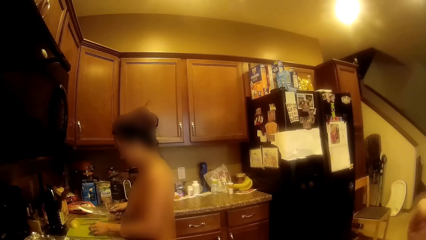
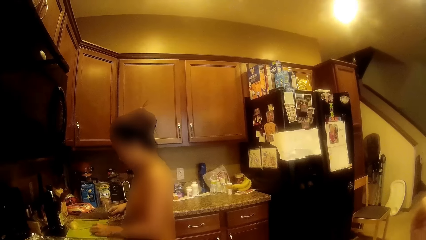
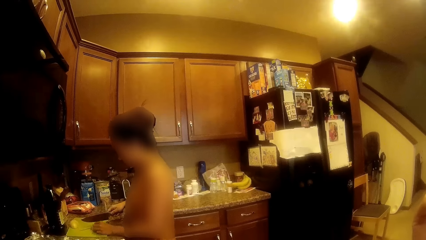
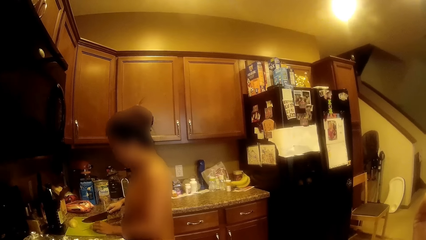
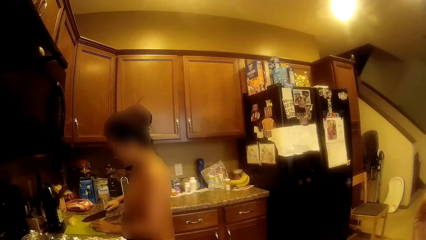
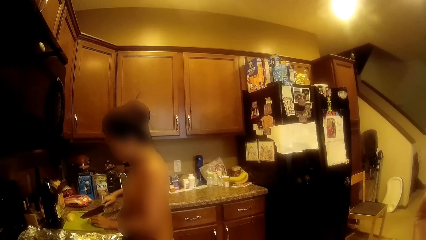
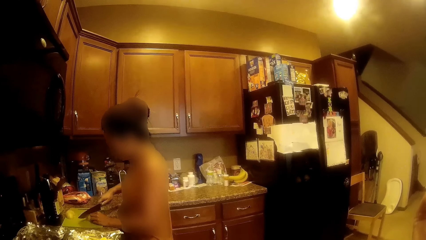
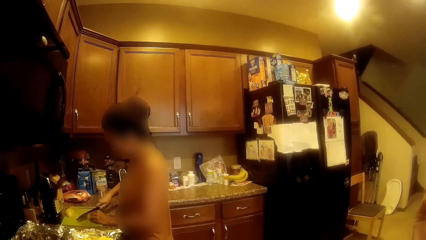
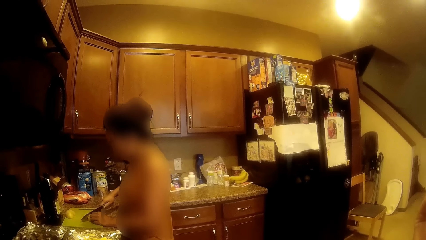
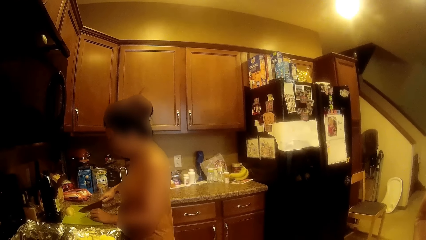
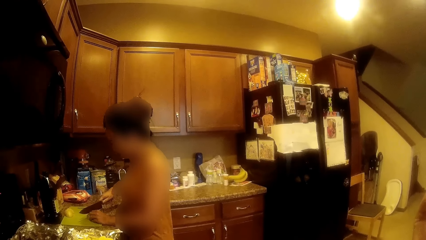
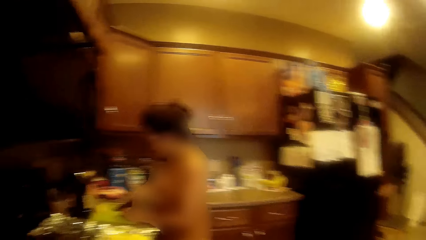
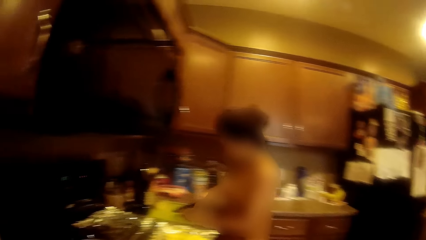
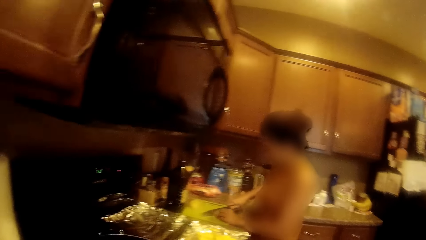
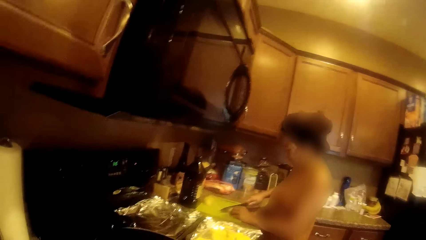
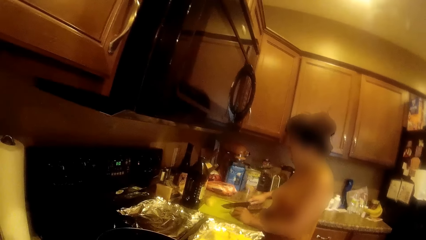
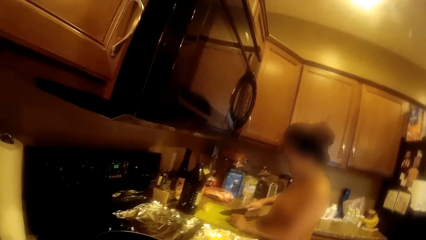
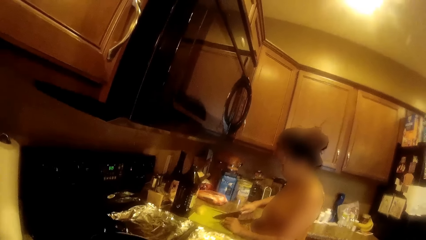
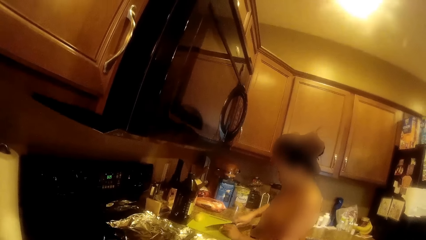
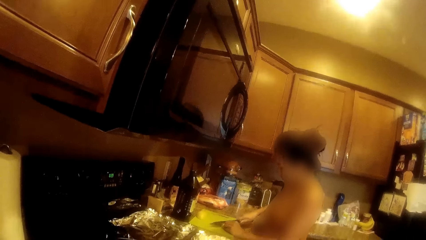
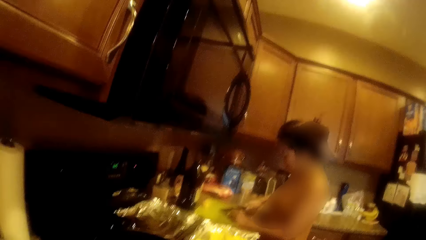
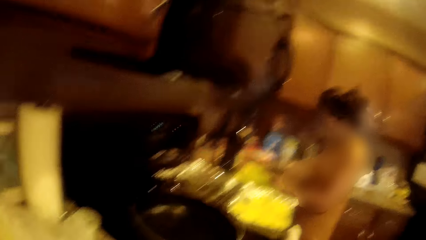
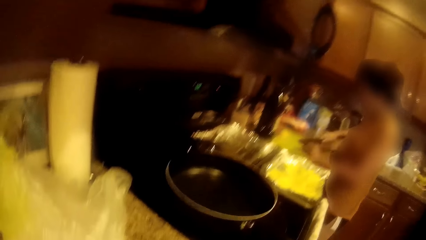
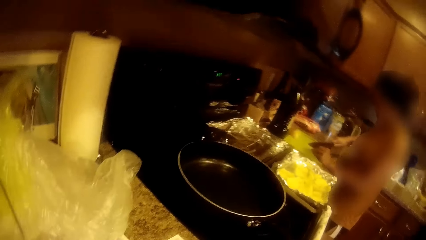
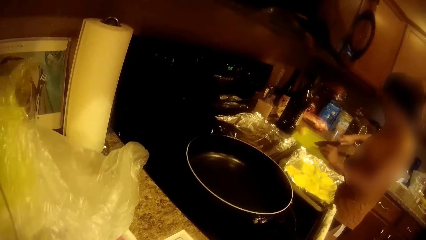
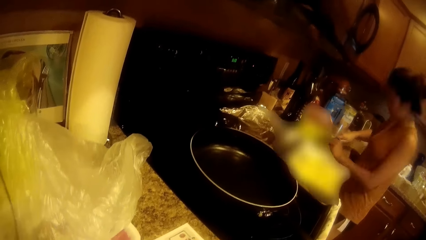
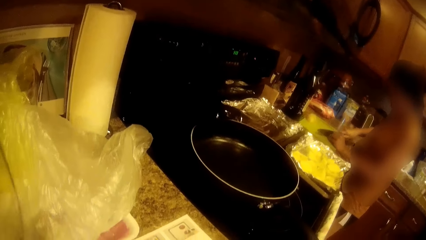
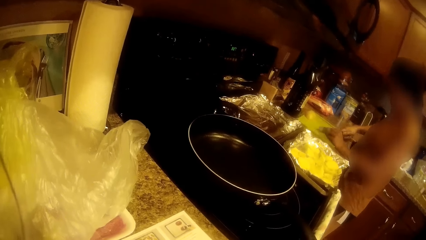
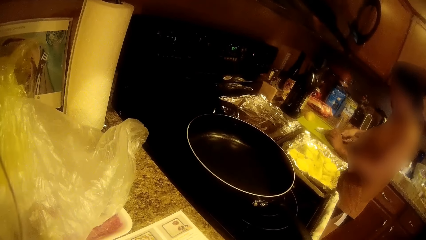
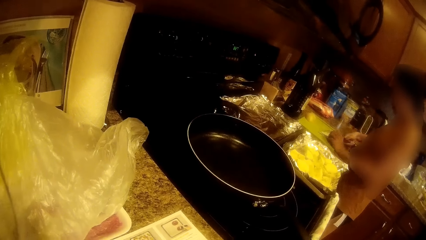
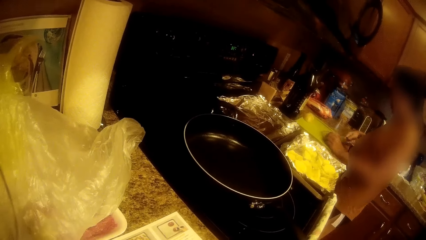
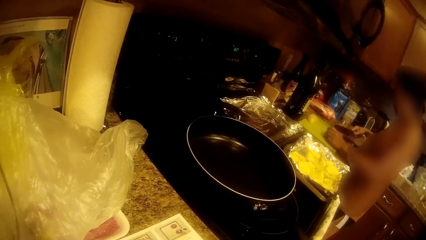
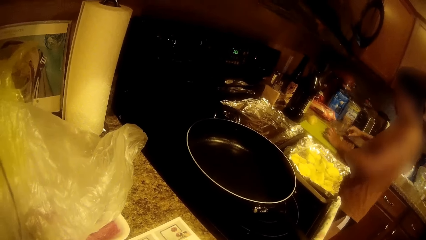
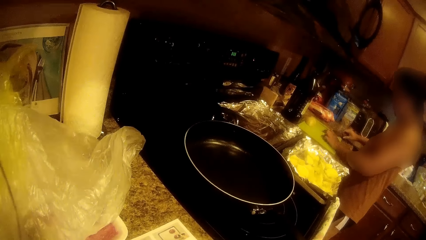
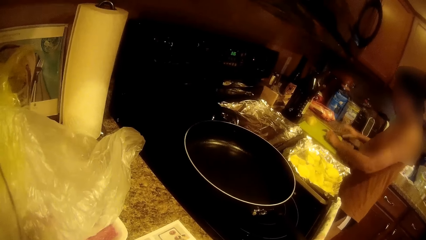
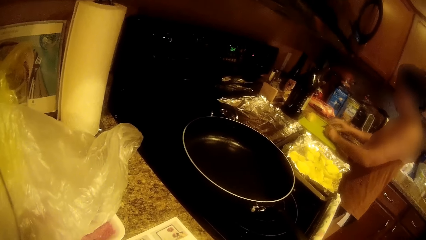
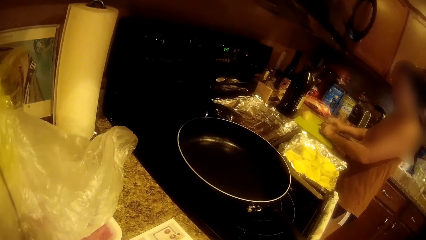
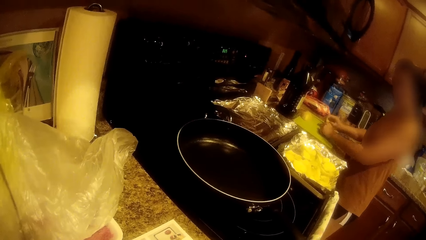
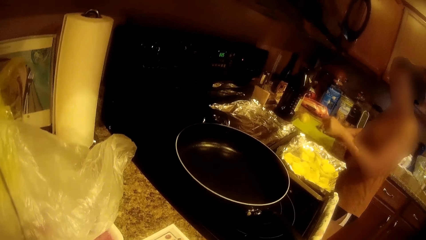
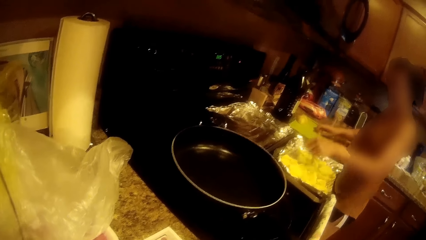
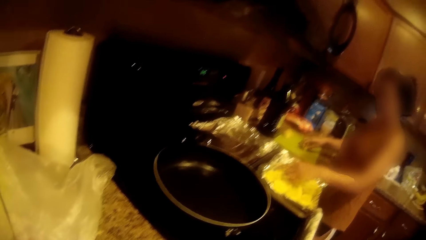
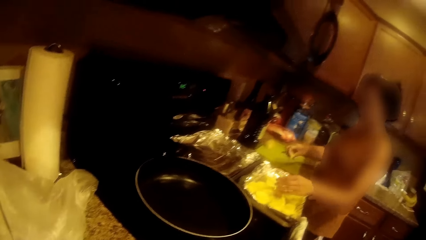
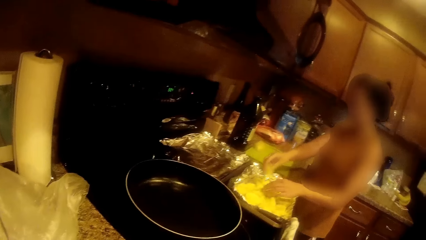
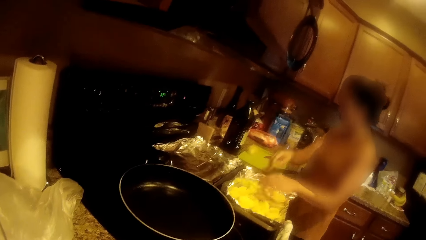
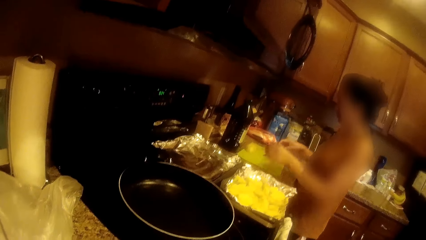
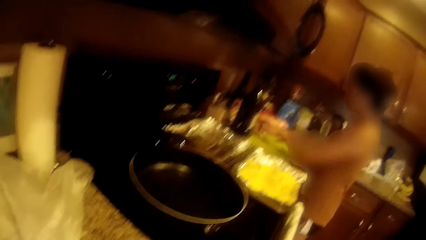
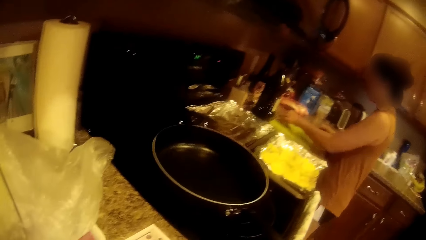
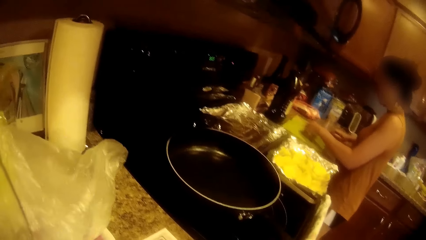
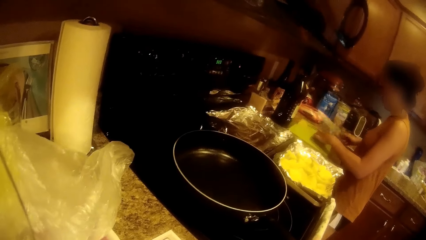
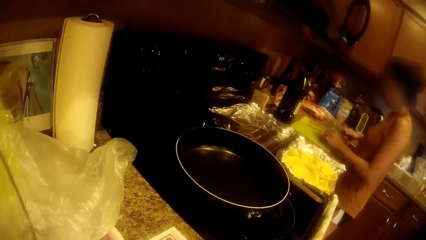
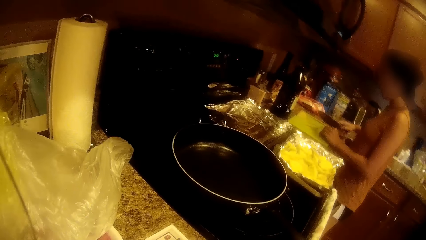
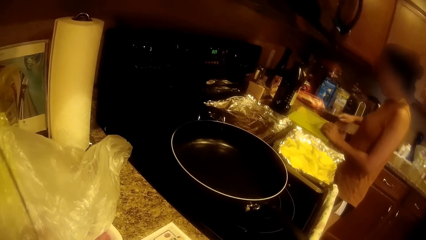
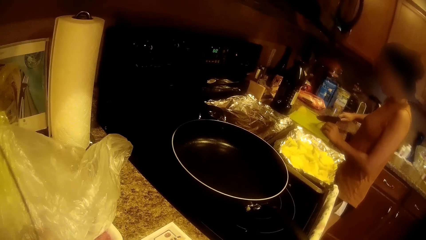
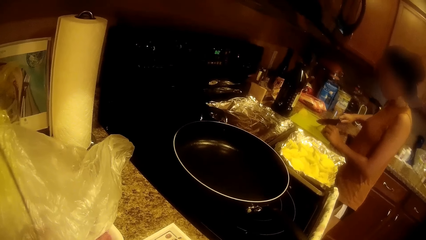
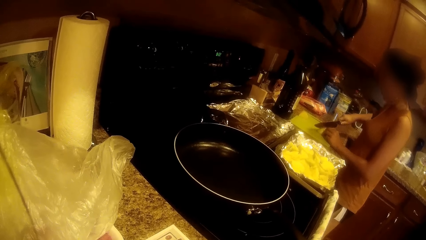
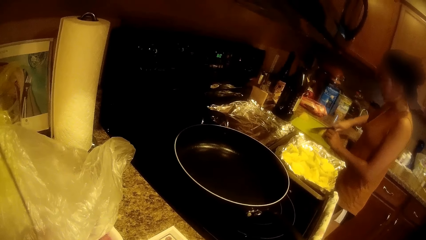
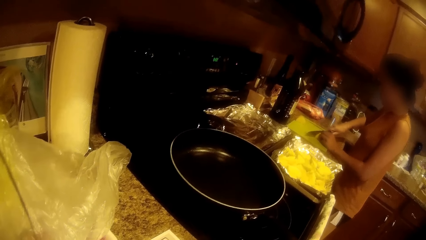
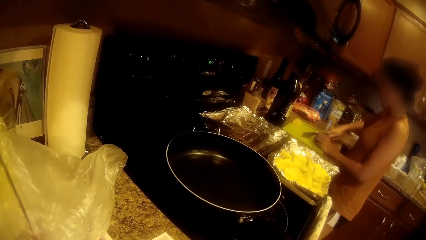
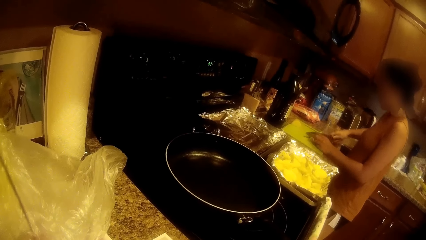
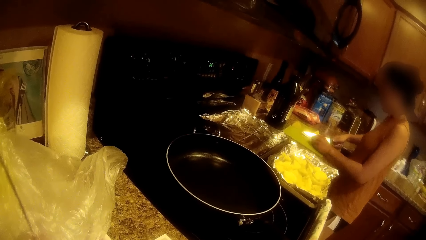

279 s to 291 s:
A woman cuts the potato with a knife on a tray. The woman transfers the chopped potato from the chopping board into the tray with her hands. The woman picks up the knife from the chopping board with her right hand. The woman moves the Irish potato on the chopping board with her left hand. The woman cuts the Irish potato on the chopping board with the knife in her right hand.

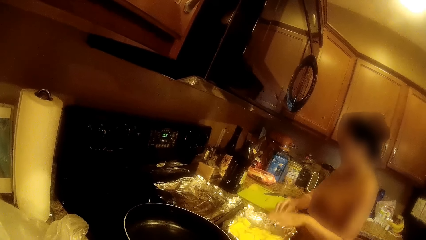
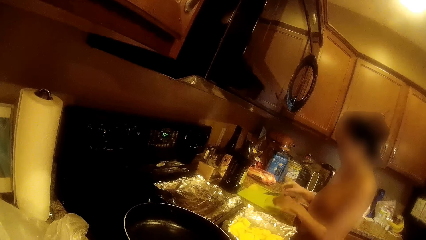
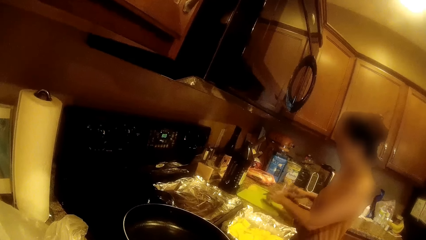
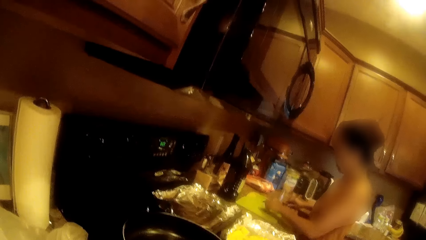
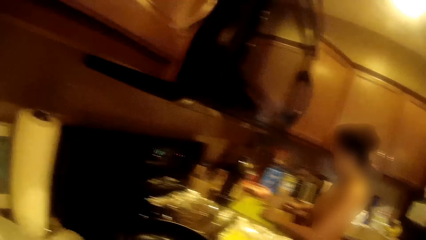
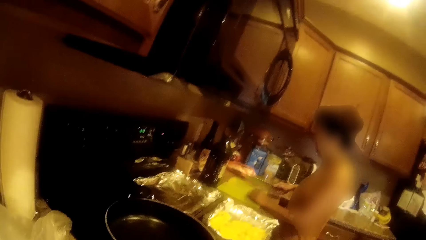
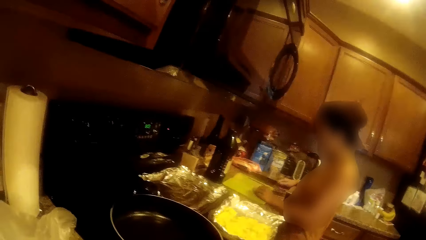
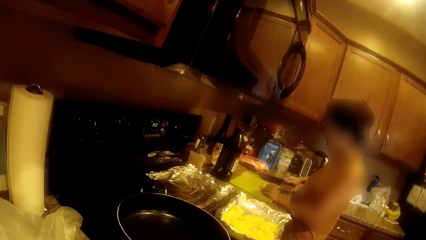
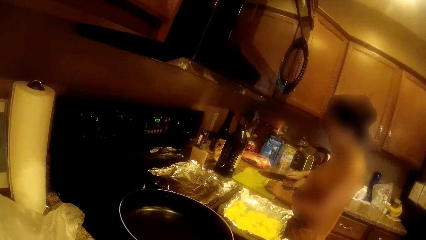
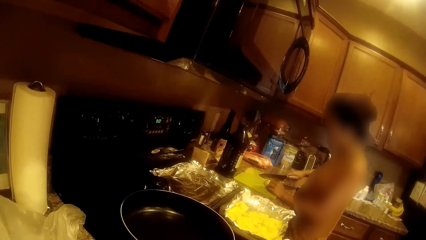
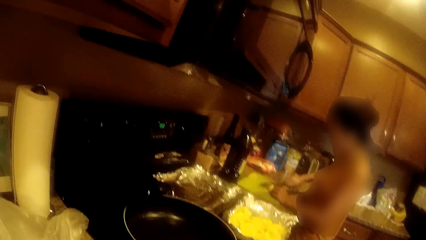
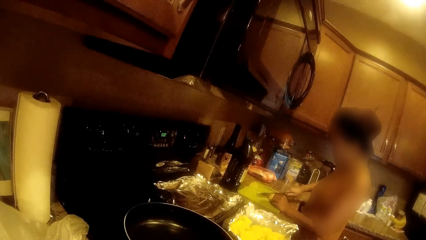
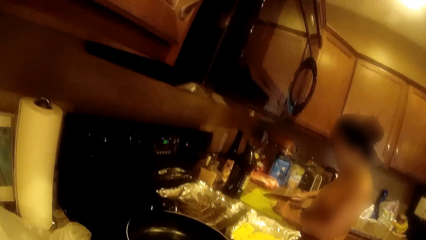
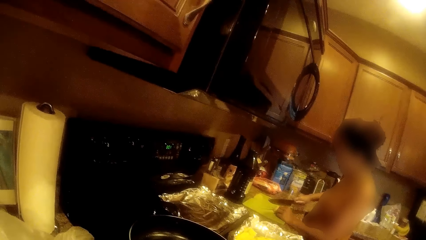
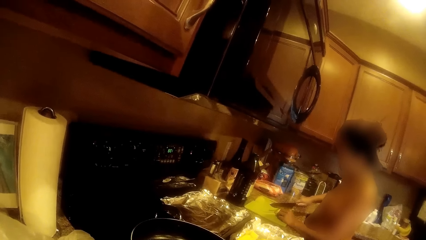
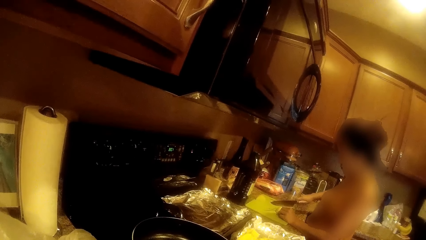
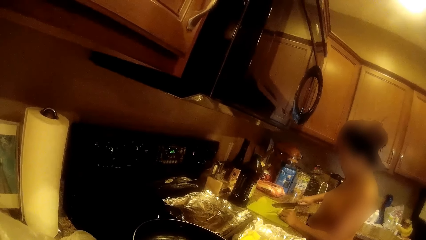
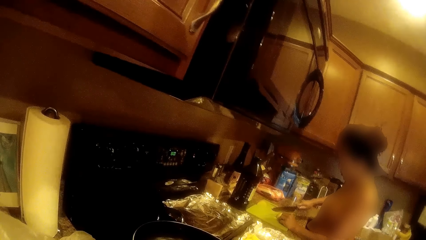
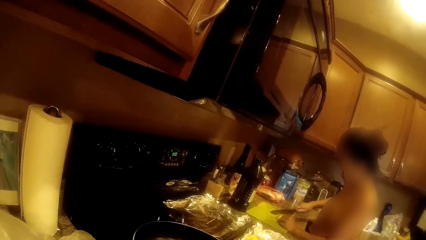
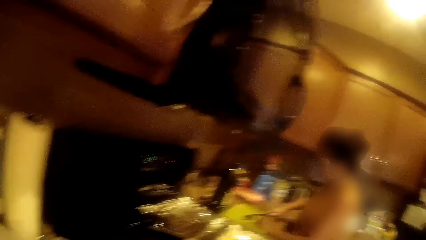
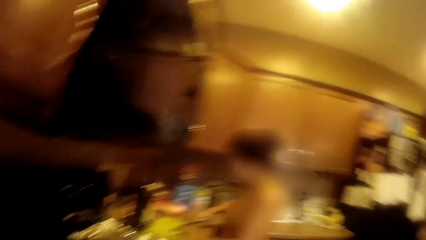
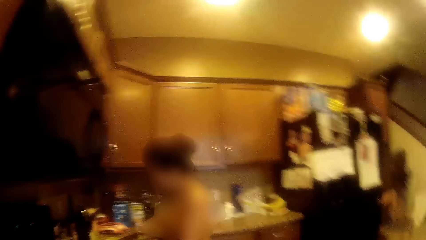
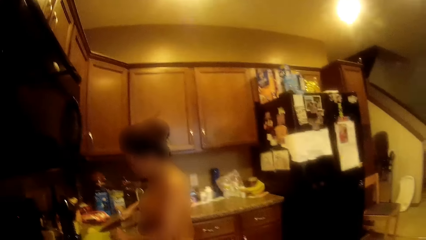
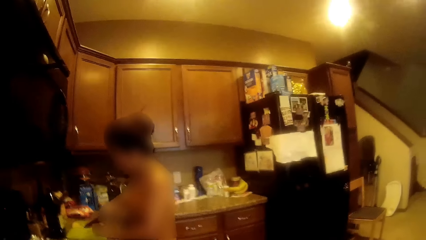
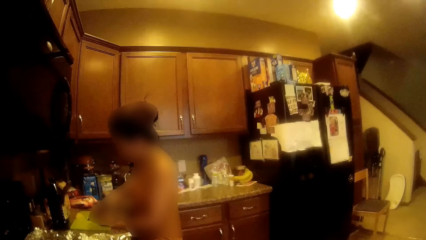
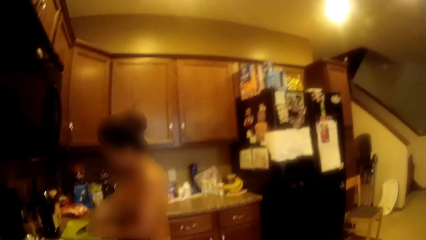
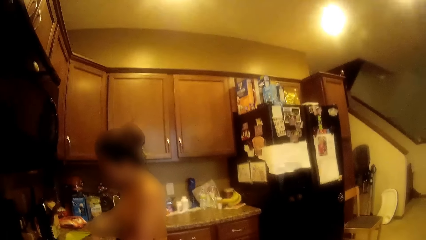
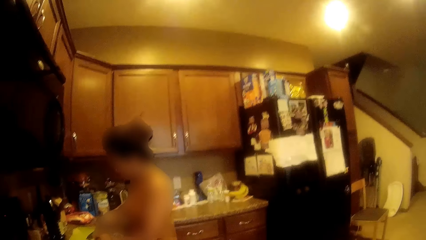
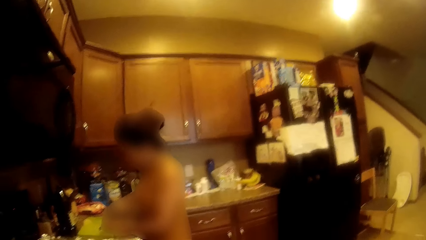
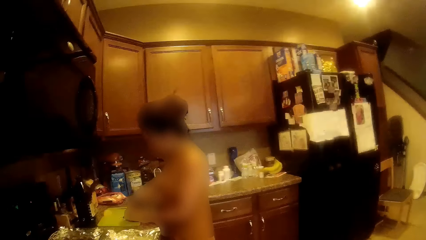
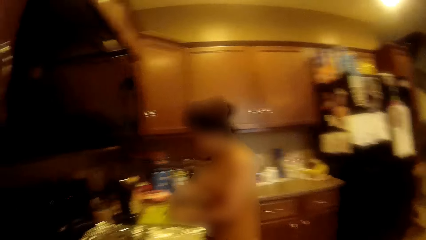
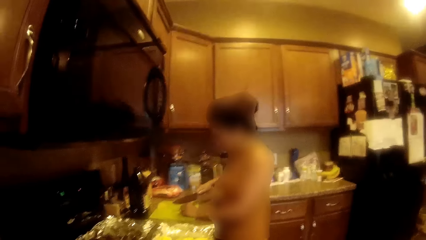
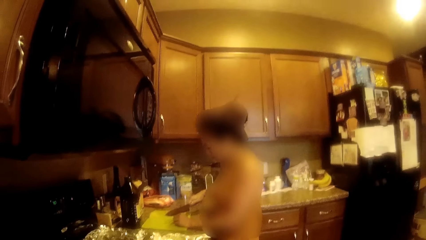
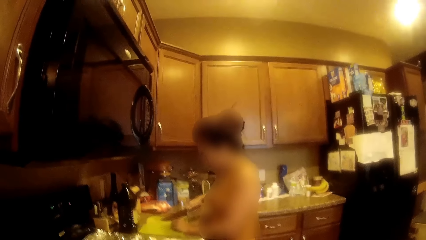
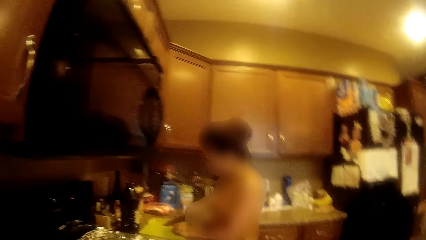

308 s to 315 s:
The woman picks up the knife from the chopping board with her right hand. The woman cuts the Irish potato on the chopping board with the knife in her right hand.
